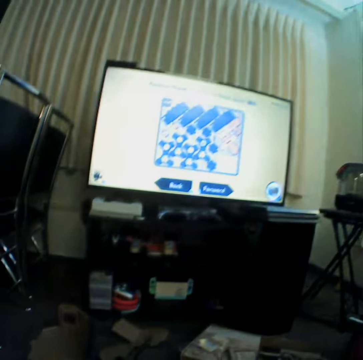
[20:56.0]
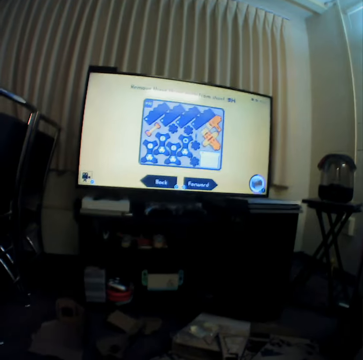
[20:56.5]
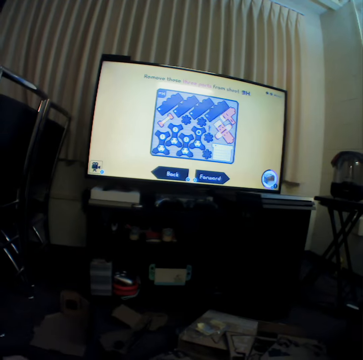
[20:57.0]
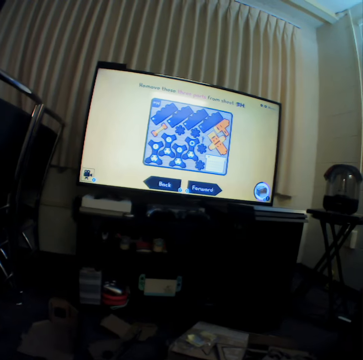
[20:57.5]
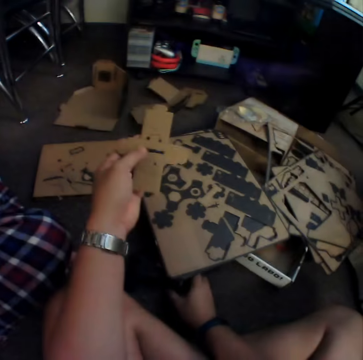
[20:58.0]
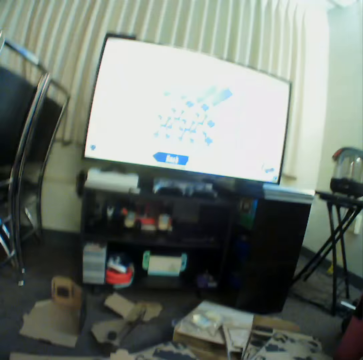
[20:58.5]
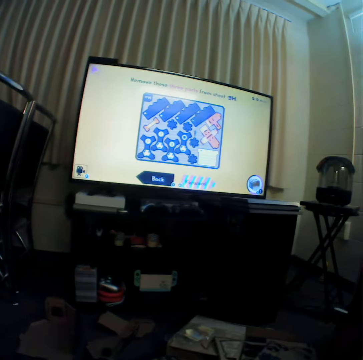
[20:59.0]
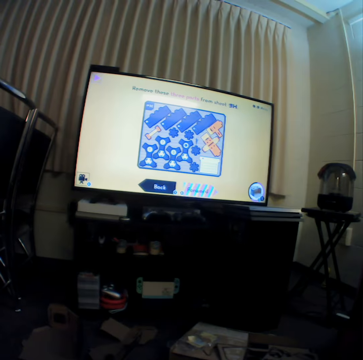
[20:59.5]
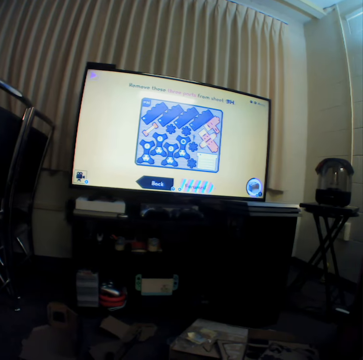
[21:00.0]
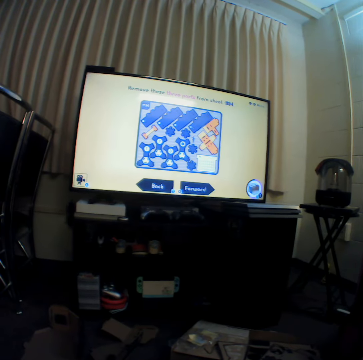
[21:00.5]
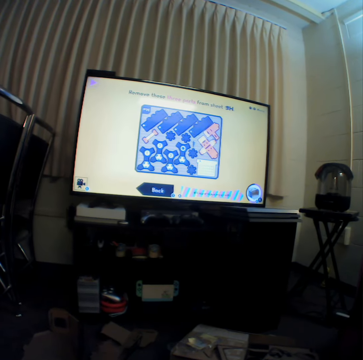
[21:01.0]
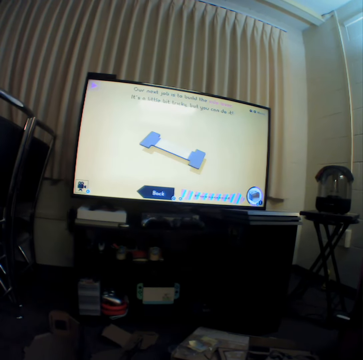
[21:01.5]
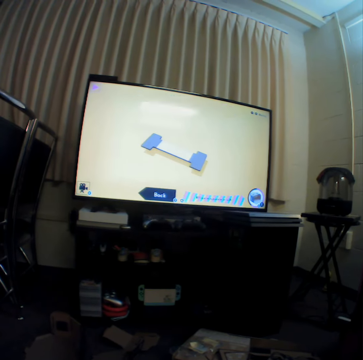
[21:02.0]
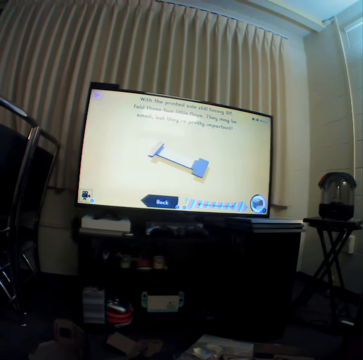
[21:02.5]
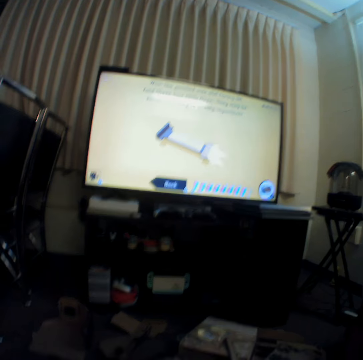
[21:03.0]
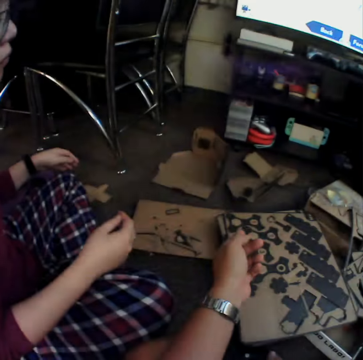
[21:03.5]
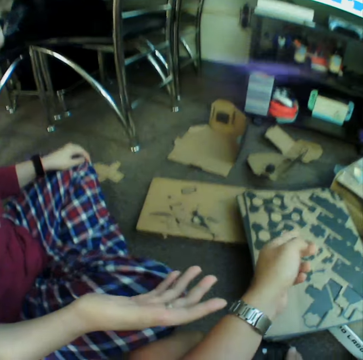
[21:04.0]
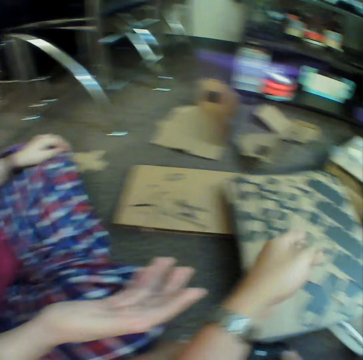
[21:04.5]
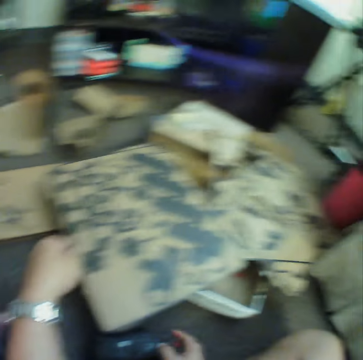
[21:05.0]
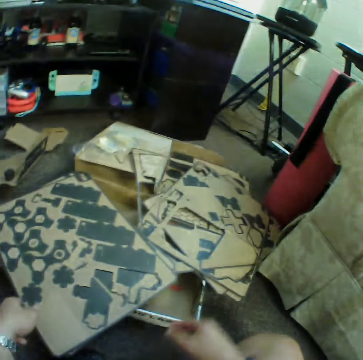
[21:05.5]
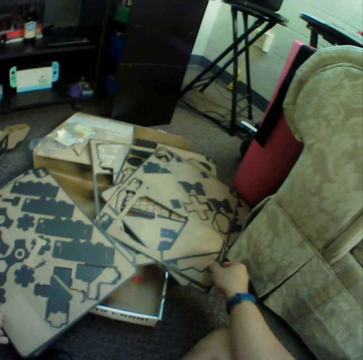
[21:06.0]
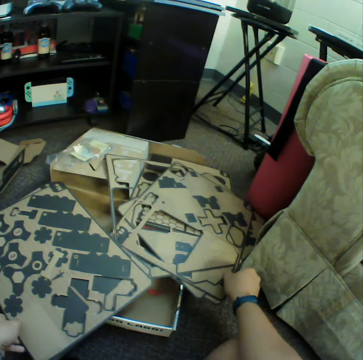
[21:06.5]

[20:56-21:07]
The camera wearer watches television. A woman moves a hand.

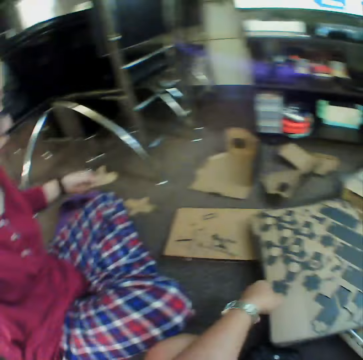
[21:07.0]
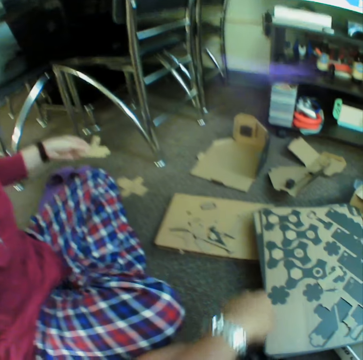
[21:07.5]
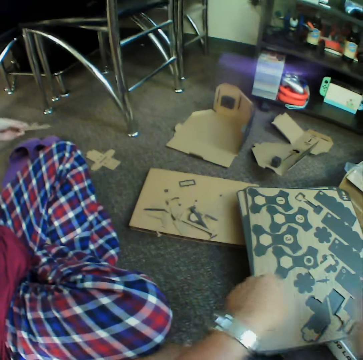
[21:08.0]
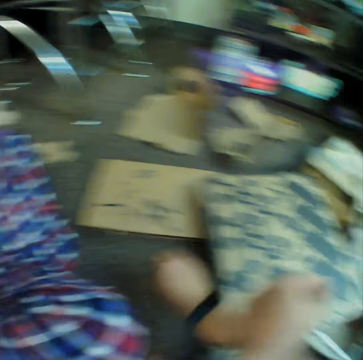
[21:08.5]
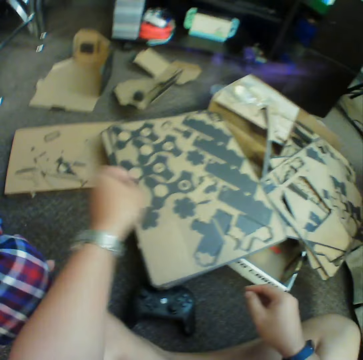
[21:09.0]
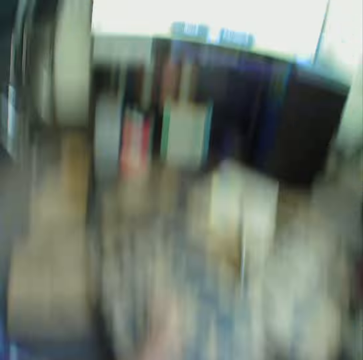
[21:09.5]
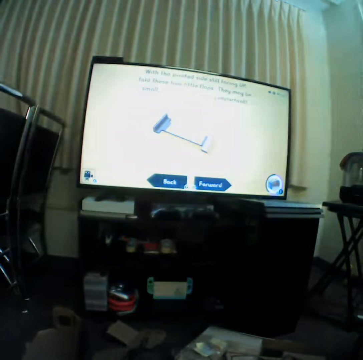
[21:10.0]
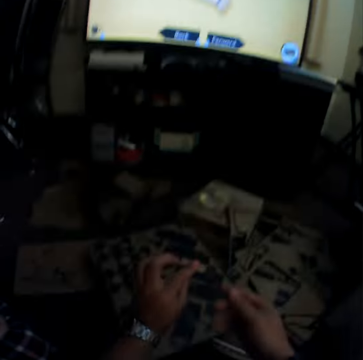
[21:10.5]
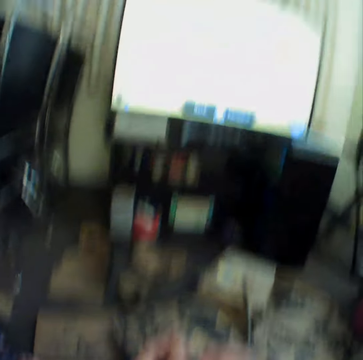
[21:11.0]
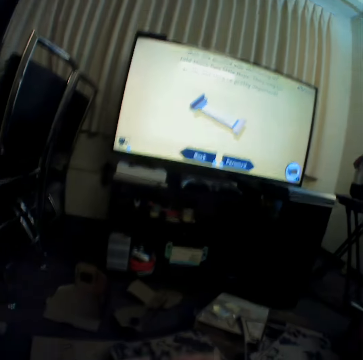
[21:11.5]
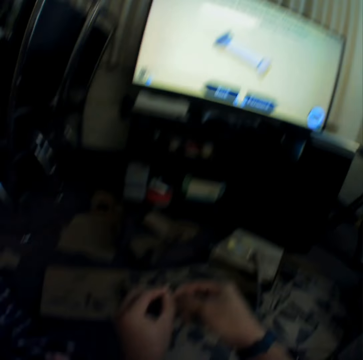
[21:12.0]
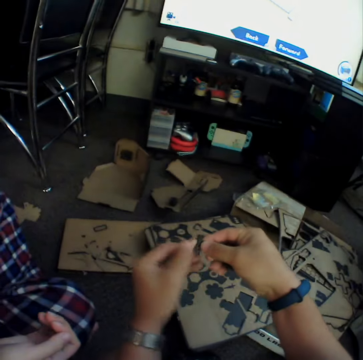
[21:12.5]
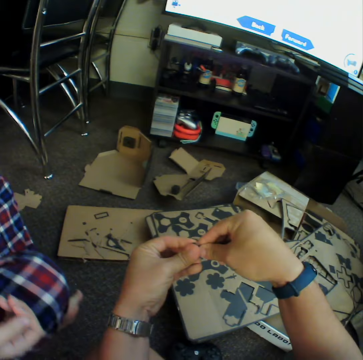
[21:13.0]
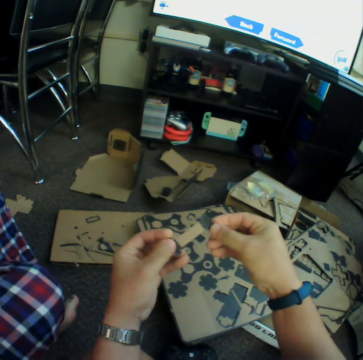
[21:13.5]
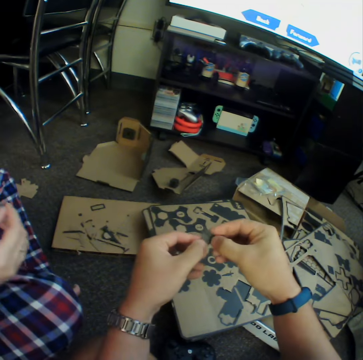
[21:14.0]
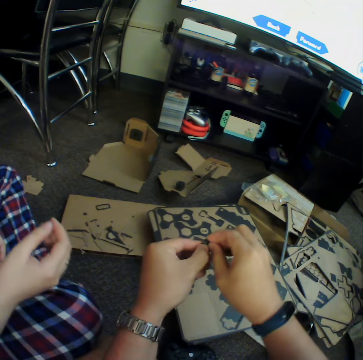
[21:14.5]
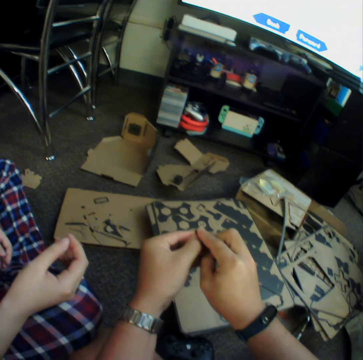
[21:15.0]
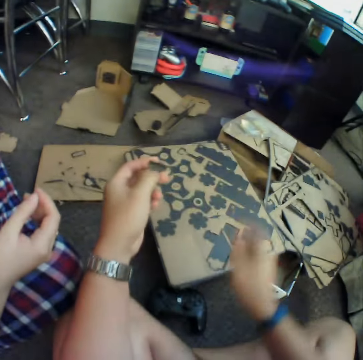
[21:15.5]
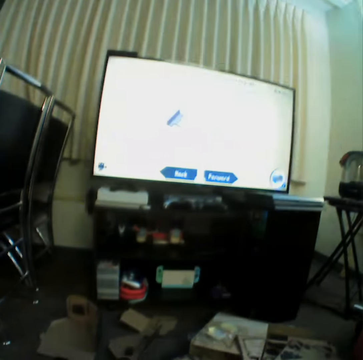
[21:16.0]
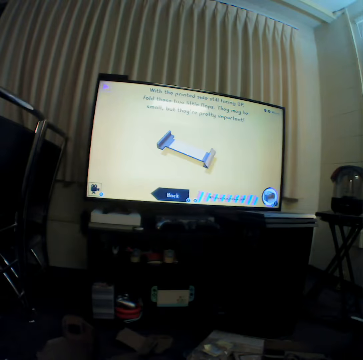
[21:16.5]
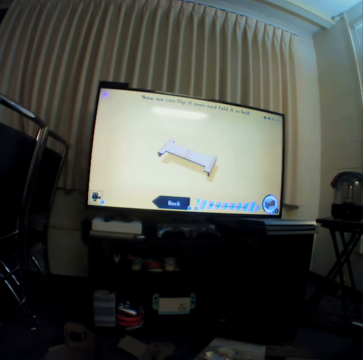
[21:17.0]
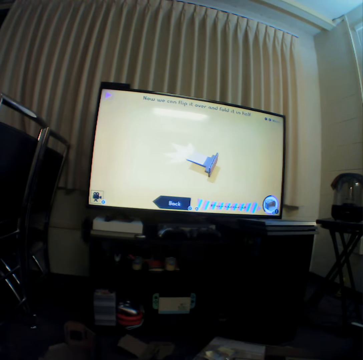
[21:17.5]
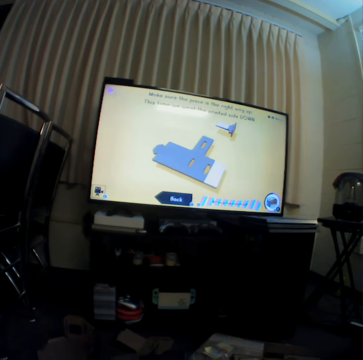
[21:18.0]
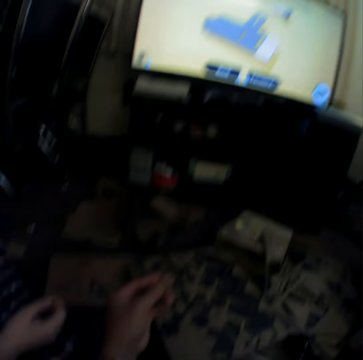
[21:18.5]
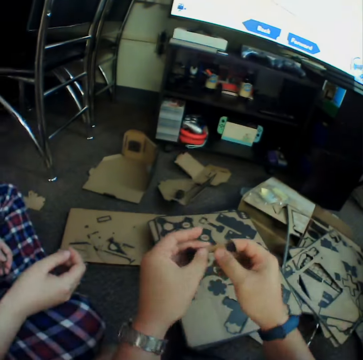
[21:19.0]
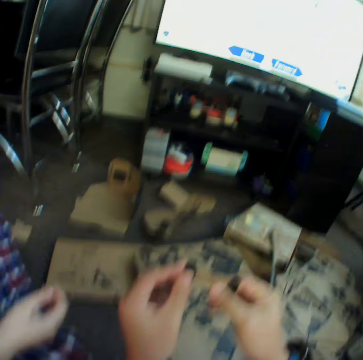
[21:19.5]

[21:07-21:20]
The camera wearer moves hands. They watch television. They hold craft material with hands and curve the craft material. They watch the television.

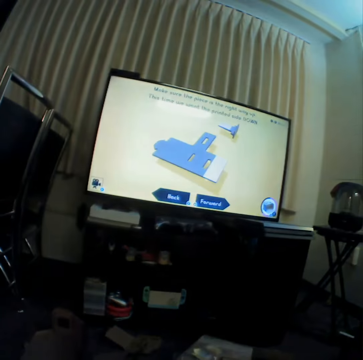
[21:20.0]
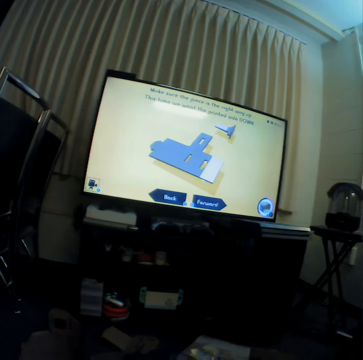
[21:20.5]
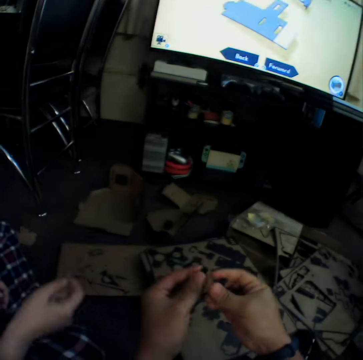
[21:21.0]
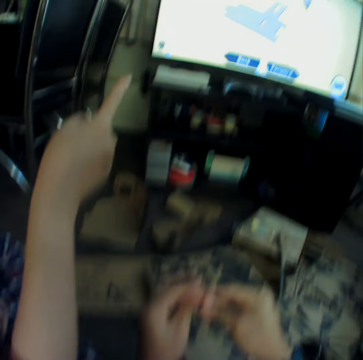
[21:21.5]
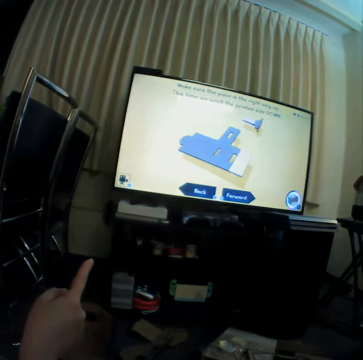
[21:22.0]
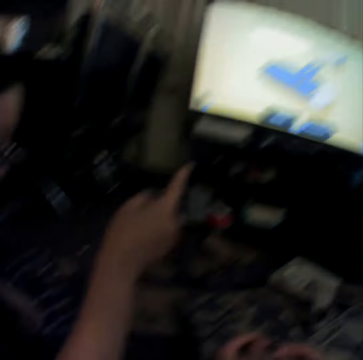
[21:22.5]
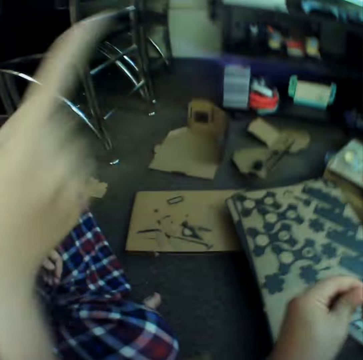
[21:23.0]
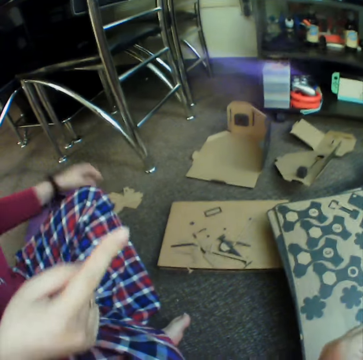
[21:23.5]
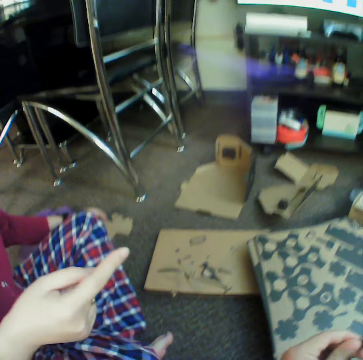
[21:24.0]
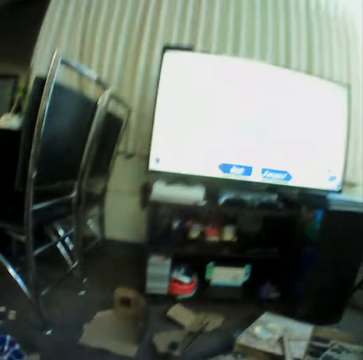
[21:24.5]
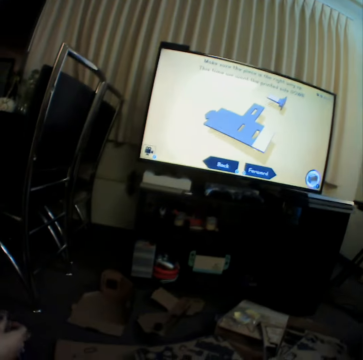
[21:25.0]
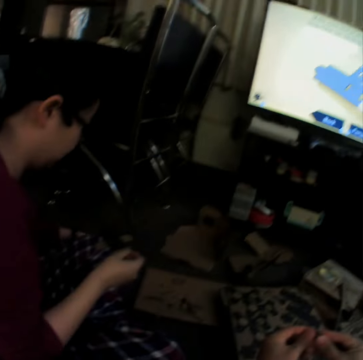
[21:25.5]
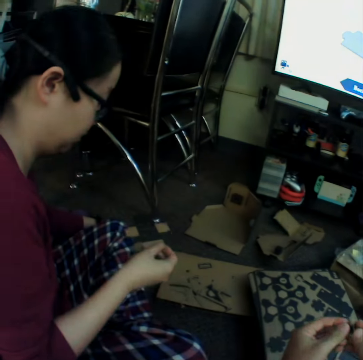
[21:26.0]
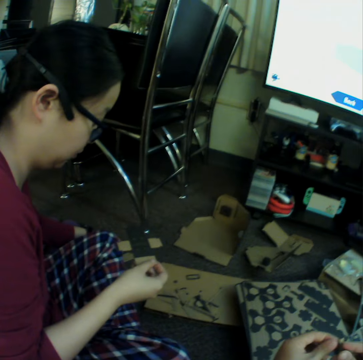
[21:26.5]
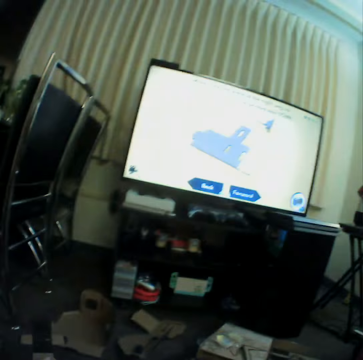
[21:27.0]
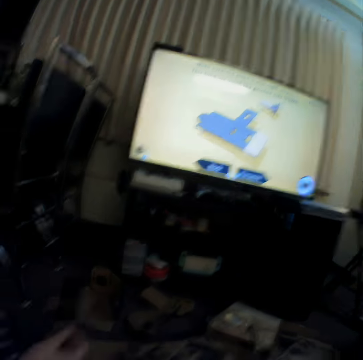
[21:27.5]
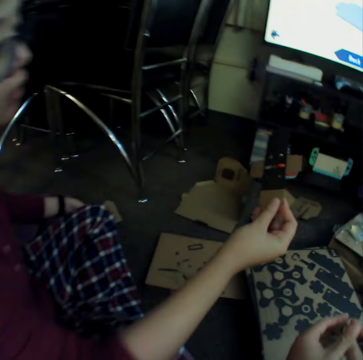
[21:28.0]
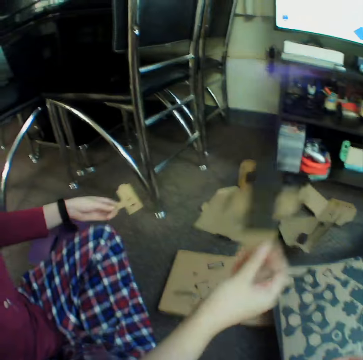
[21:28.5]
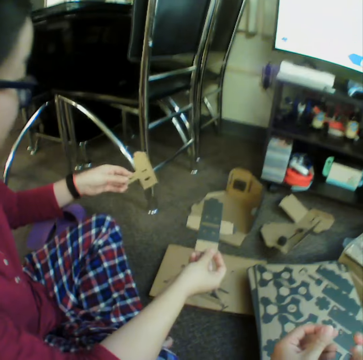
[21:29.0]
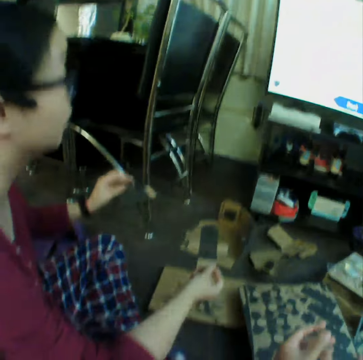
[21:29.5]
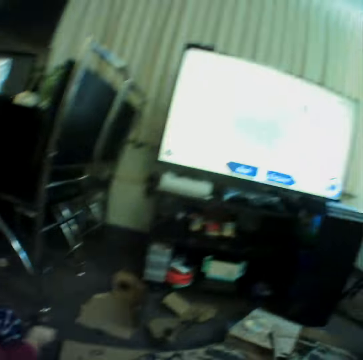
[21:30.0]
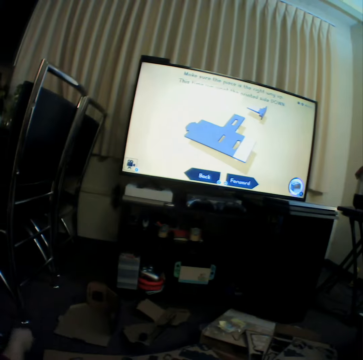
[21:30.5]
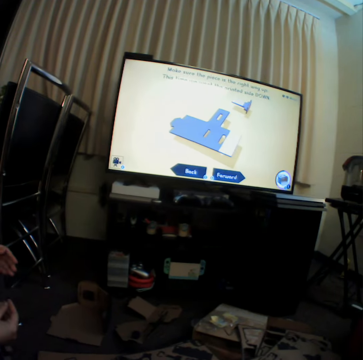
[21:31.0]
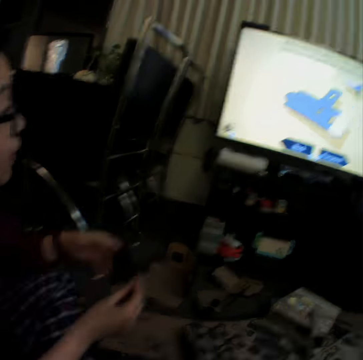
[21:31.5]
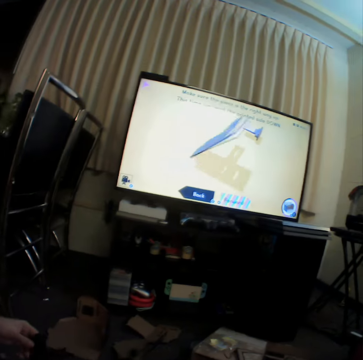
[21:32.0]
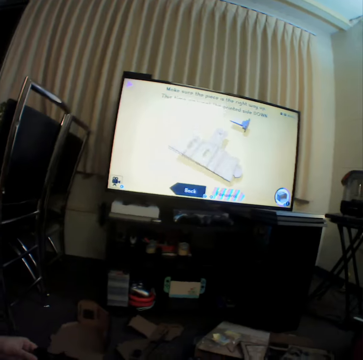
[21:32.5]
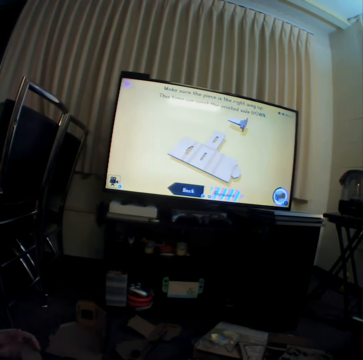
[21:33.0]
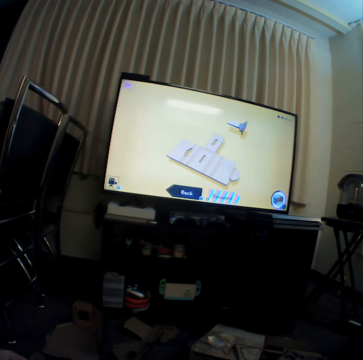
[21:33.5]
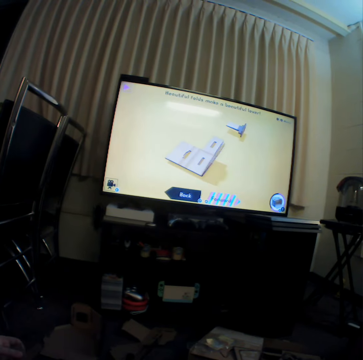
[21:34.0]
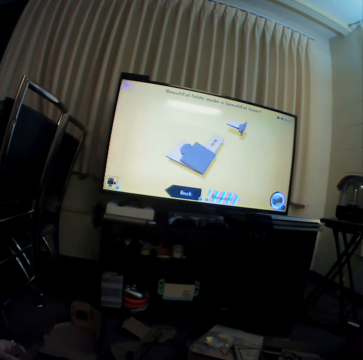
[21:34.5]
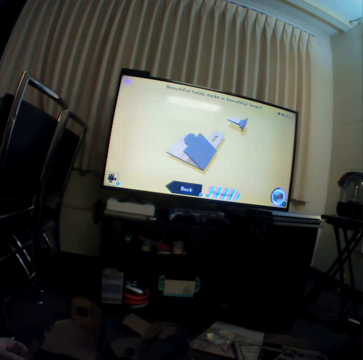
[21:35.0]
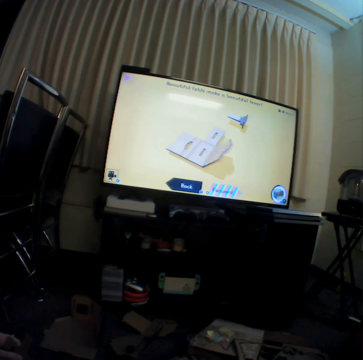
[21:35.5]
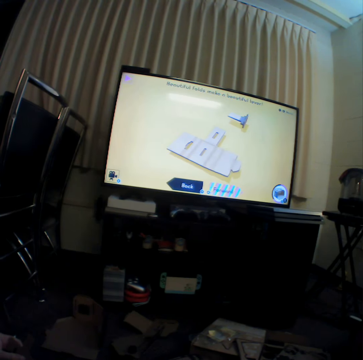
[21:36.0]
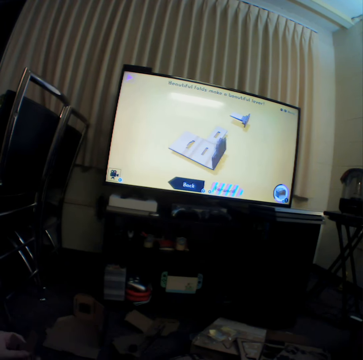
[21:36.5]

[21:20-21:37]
The camera wearer curves craft material. A woman points a finger. The woman picks up a craft material and holds craft materials. The camera wearer watches television.
